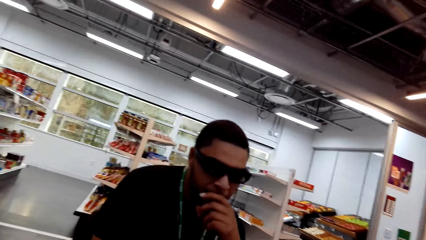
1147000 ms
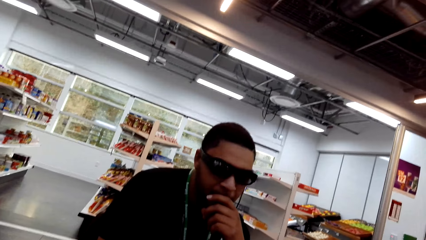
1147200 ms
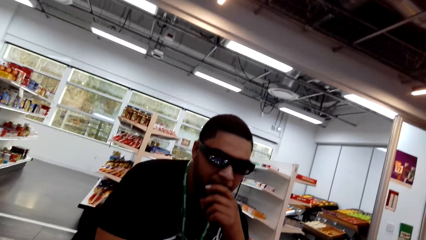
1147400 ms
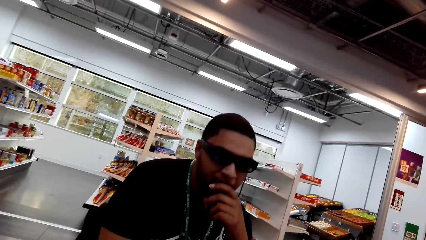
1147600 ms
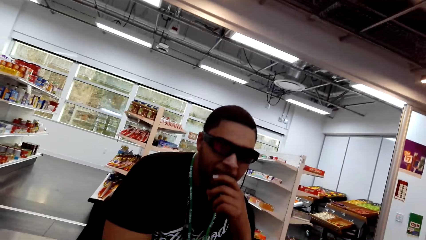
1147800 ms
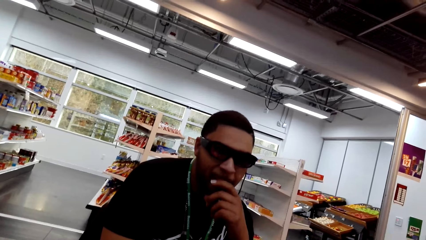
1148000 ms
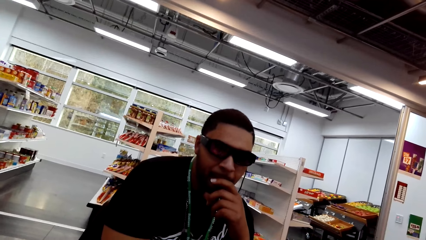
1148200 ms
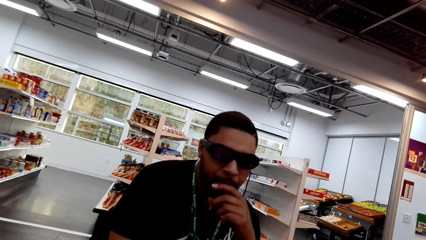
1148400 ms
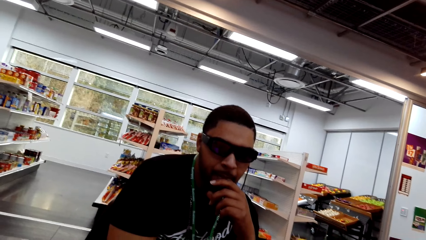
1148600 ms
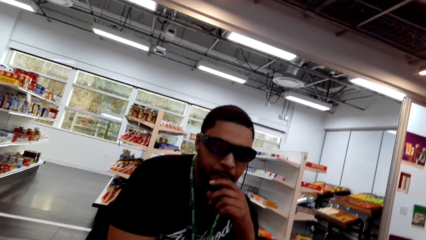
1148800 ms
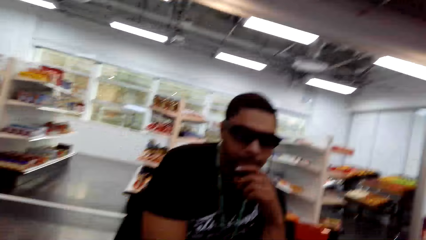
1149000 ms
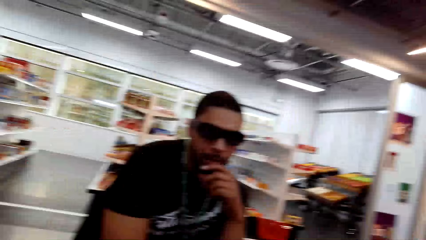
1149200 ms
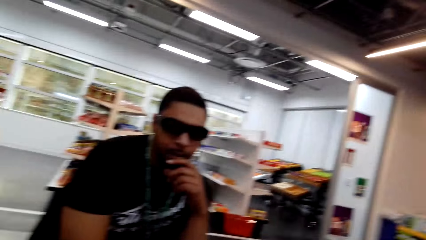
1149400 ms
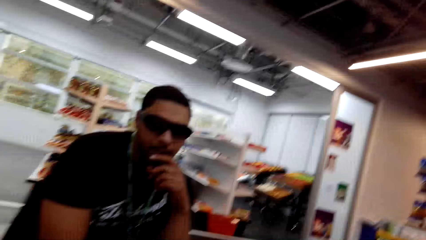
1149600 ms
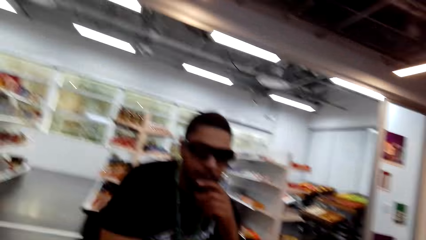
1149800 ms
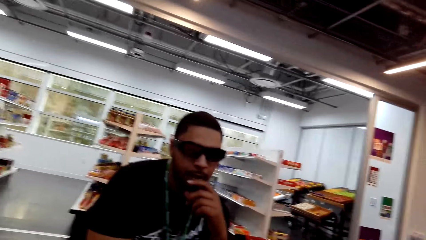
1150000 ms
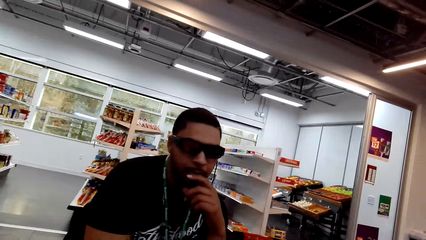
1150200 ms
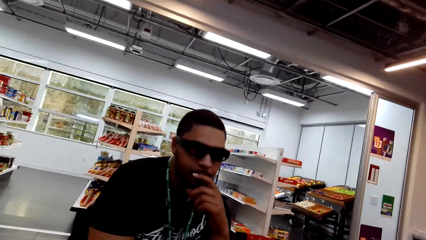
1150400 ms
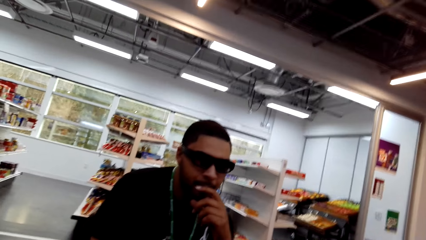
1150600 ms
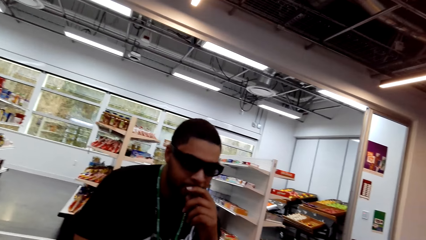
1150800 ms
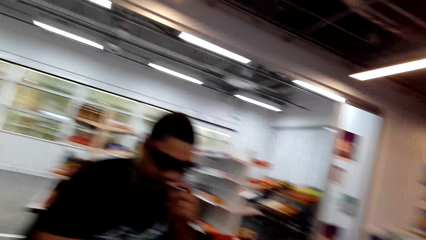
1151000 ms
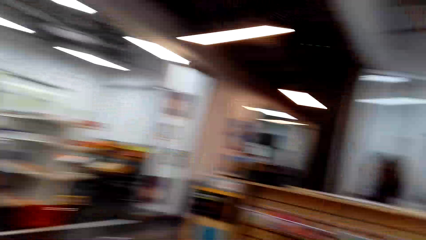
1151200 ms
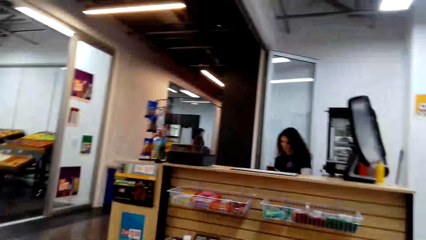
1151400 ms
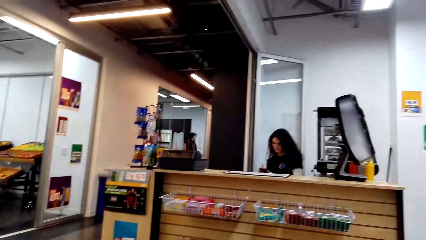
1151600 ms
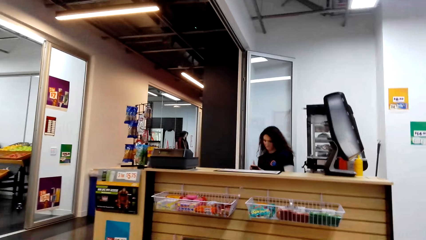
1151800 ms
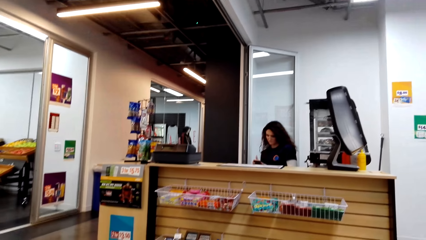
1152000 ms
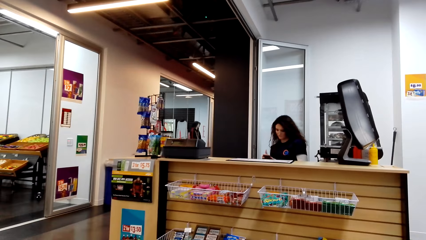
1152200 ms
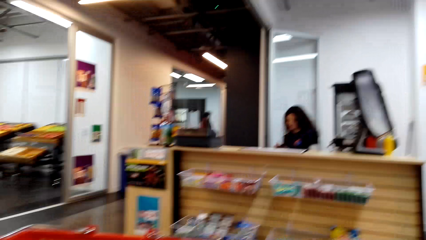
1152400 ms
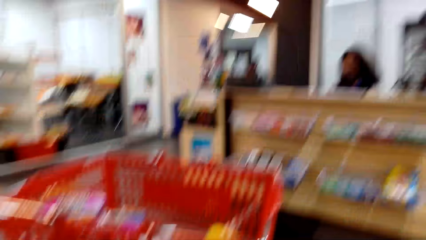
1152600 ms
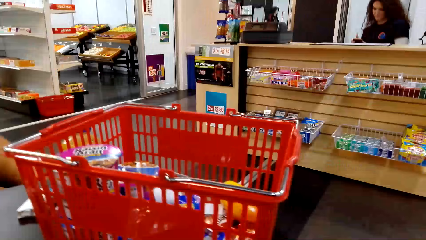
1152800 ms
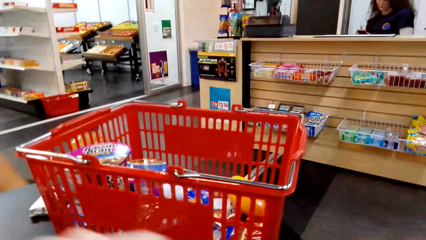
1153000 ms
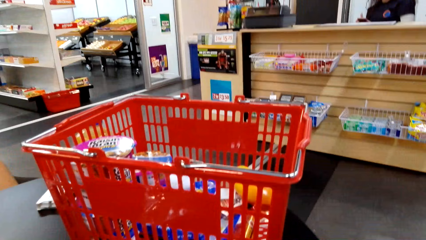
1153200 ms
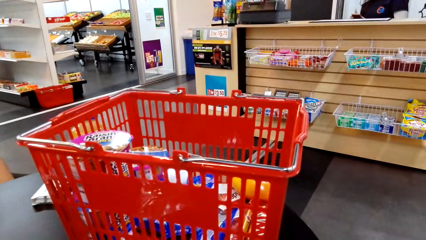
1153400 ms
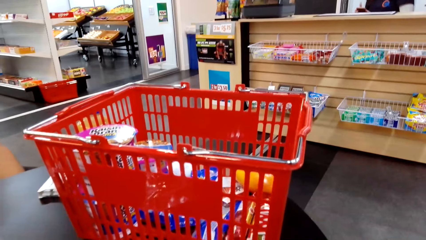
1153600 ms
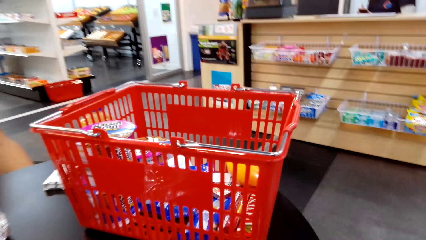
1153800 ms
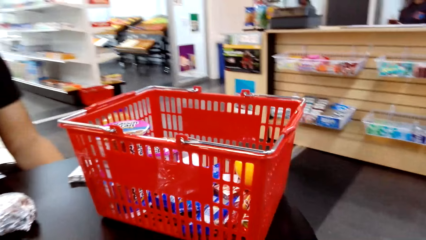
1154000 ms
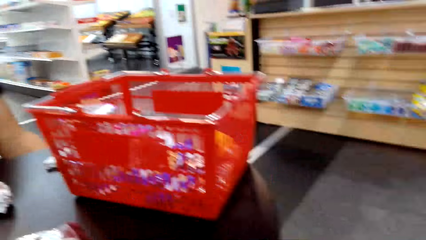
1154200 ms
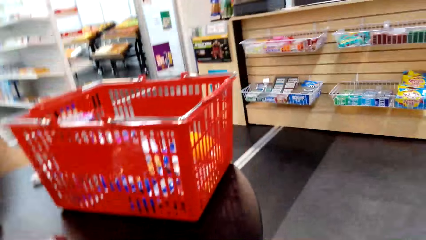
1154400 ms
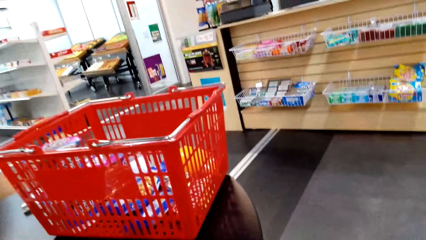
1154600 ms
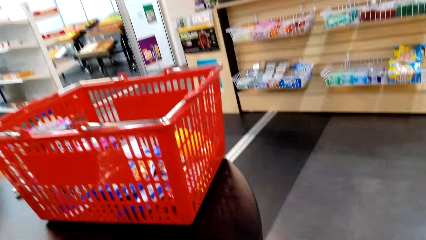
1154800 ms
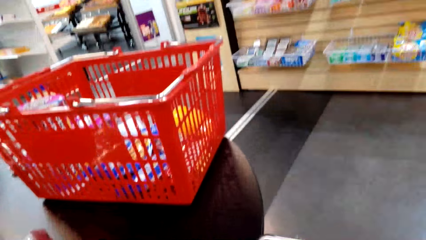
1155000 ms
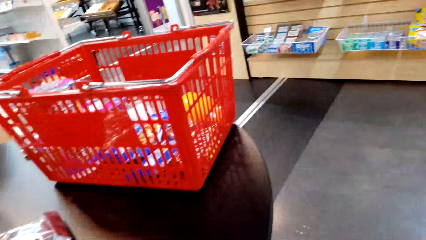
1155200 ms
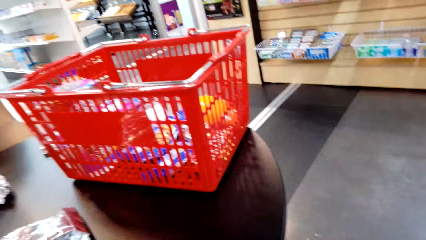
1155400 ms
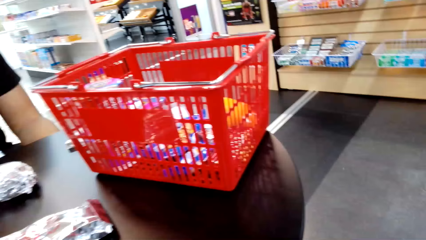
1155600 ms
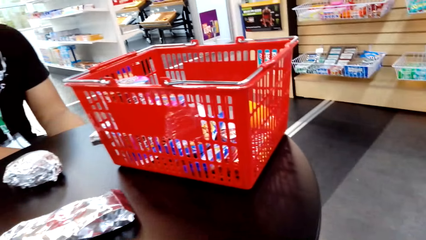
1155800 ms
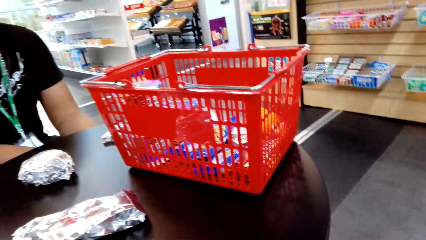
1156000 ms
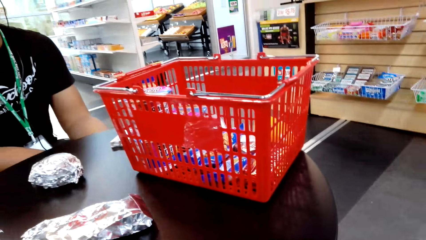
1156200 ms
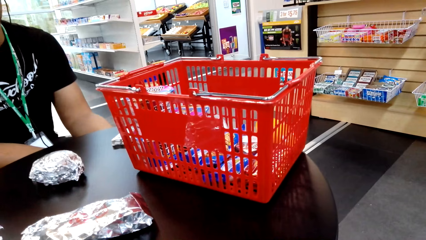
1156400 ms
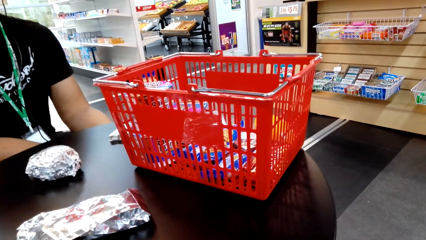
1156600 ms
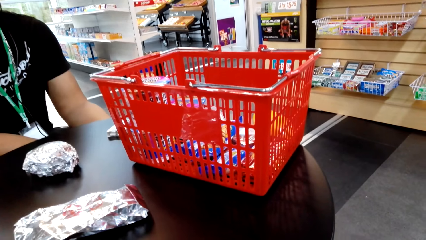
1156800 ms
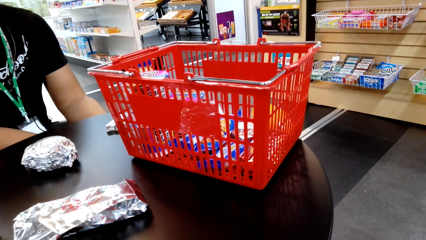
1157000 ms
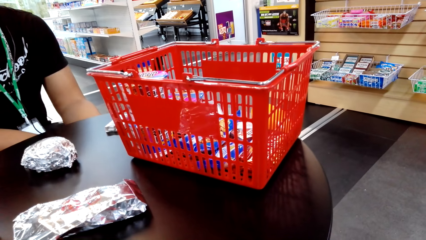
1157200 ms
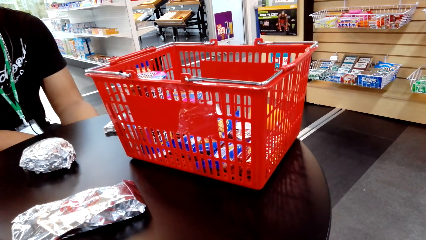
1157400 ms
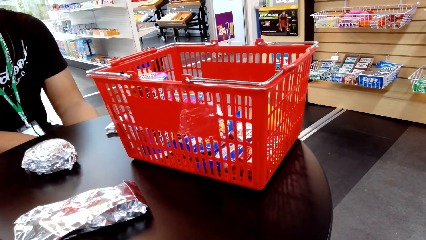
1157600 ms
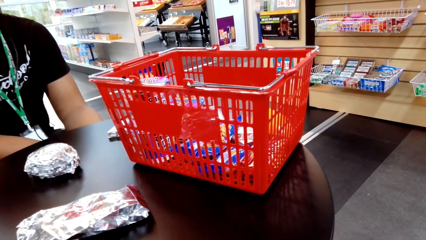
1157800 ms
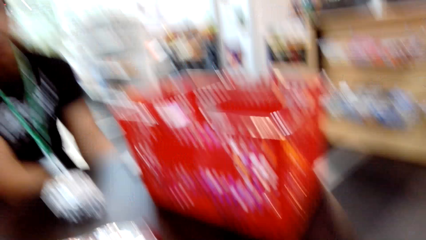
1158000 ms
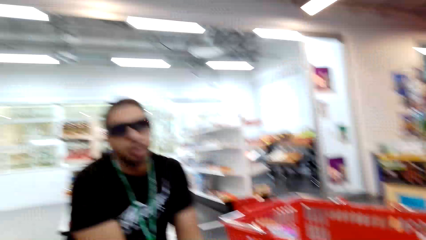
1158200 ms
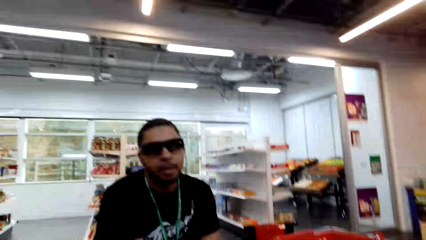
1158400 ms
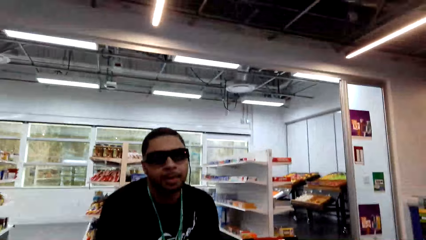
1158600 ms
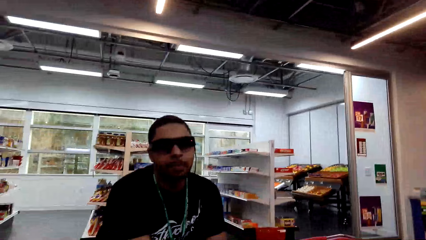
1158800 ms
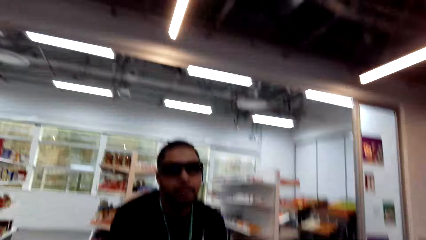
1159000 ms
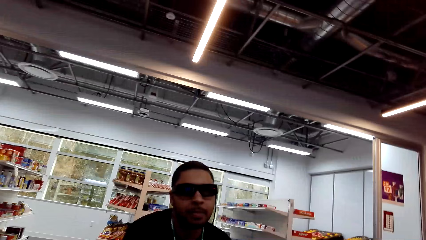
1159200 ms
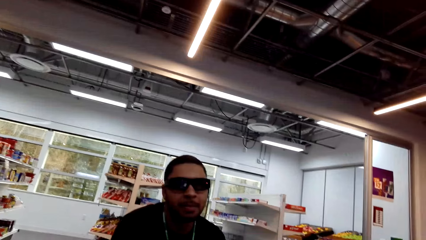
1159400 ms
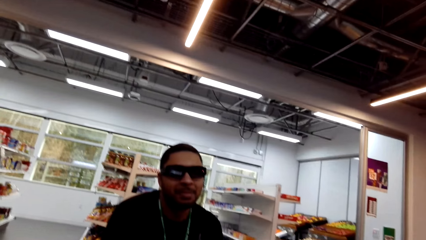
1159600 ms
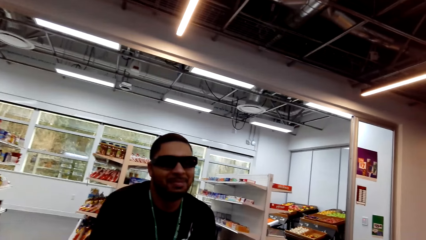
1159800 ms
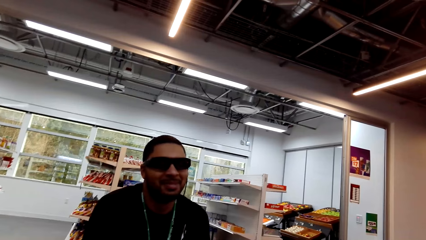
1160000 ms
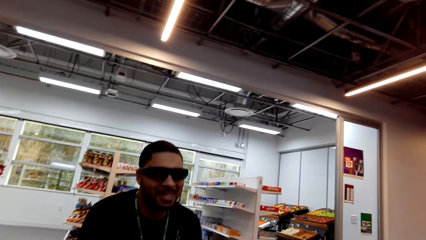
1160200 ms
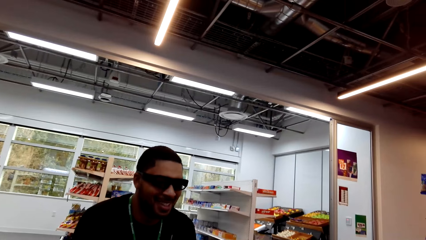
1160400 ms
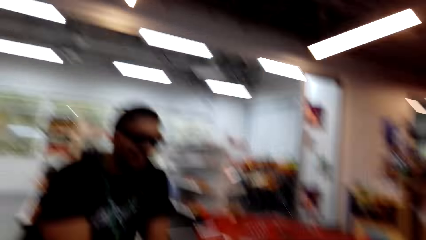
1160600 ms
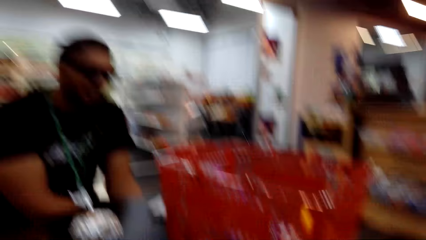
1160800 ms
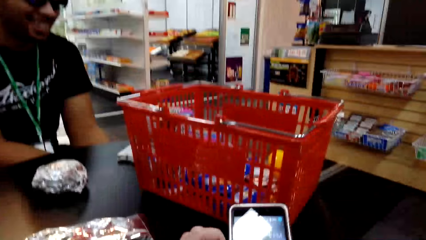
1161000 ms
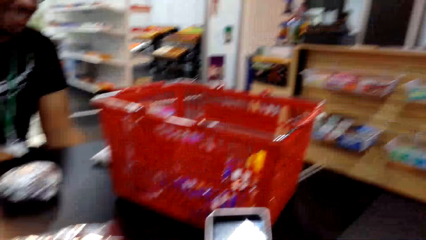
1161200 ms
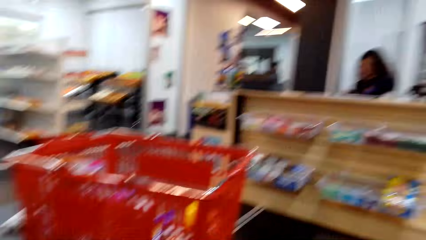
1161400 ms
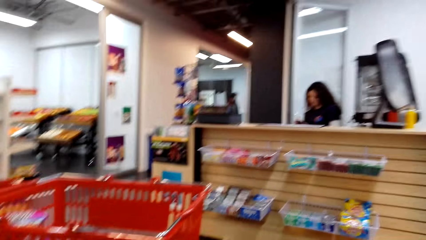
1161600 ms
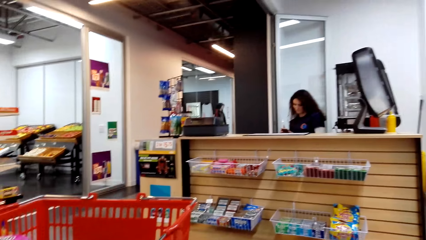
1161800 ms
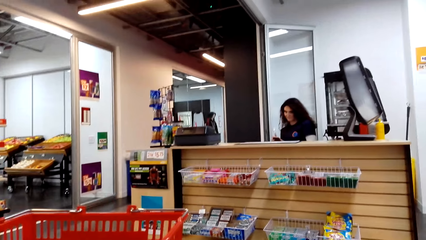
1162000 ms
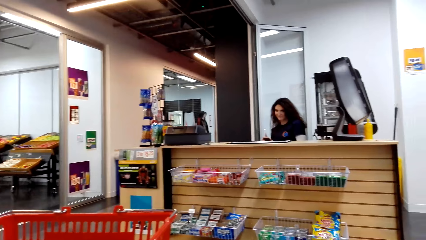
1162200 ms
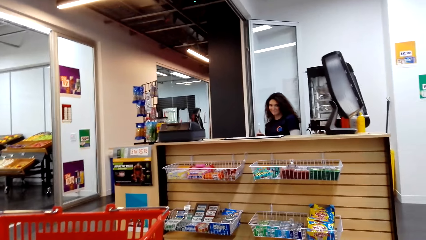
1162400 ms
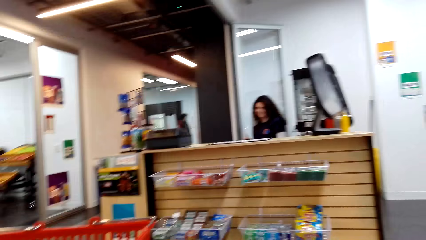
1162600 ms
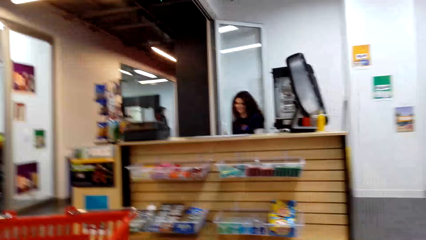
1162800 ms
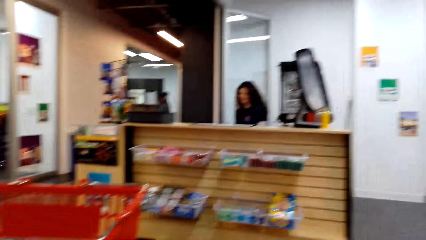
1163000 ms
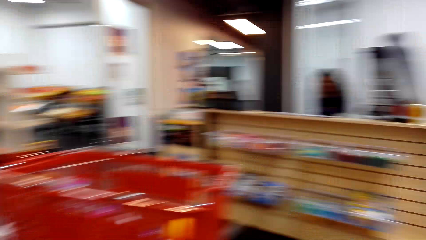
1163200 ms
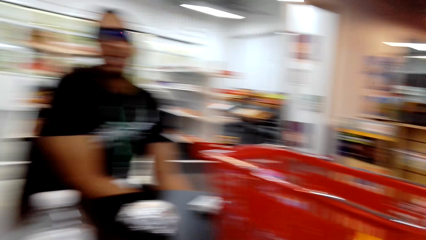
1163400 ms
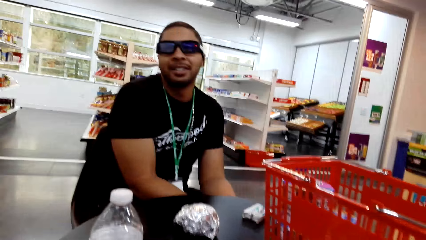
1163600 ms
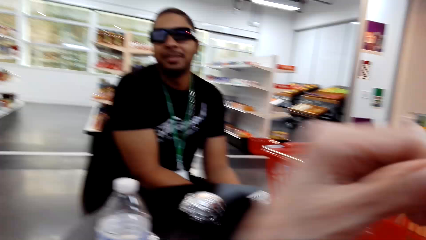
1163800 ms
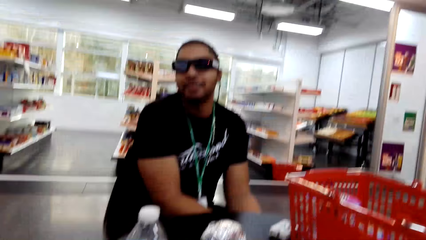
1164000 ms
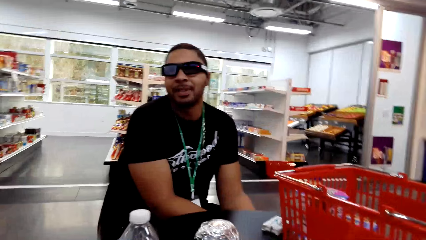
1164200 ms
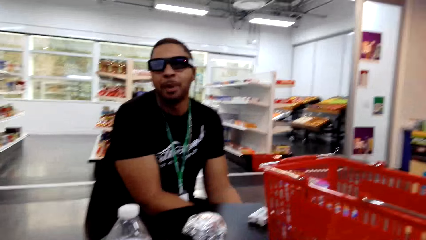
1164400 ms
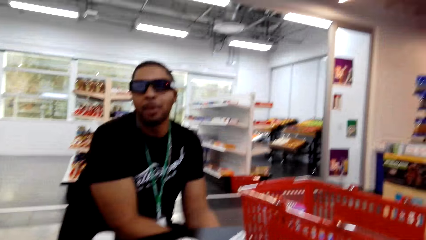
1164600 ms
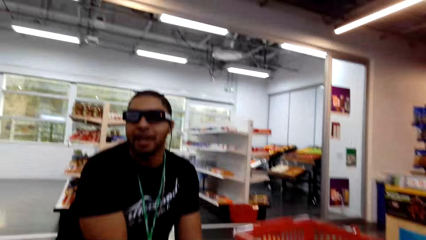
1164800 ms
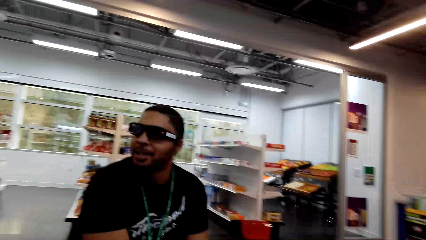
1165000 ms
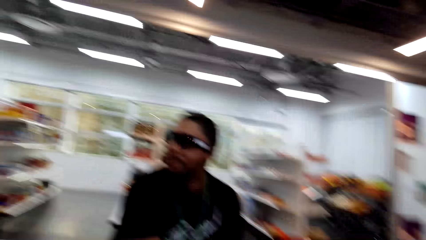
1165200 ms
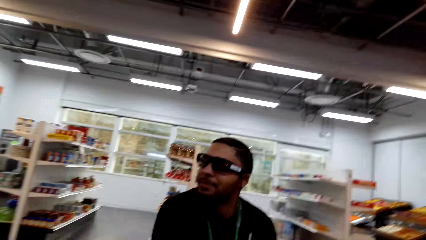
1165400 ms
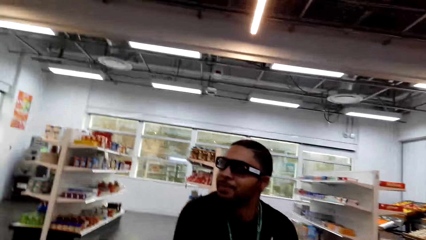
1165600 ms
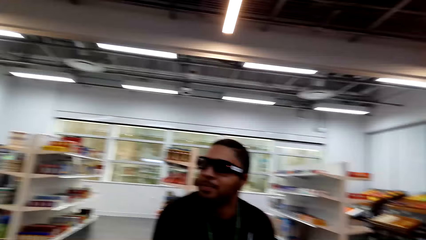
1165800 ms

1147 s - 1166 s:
A cashier holds a cellphone. The camera wearer gazes at the cashier. They dialogue with a man. They gaze at a shopping basket. They dialogue with the man. They dialogue with the man again. They gaze at the cellphone. They dialogue with the man. They gaze at the cashier. The cashier holds the cellphone. The camera wearer dialogues with the man. They dialogue with the man again.
